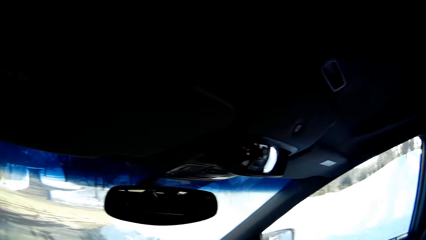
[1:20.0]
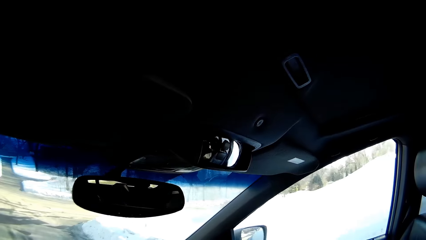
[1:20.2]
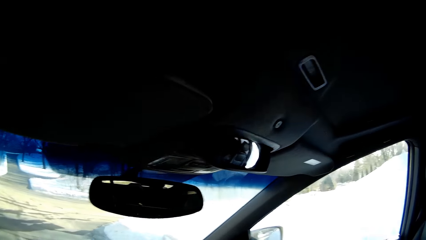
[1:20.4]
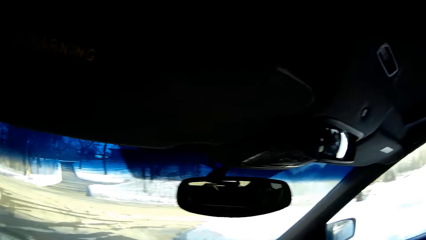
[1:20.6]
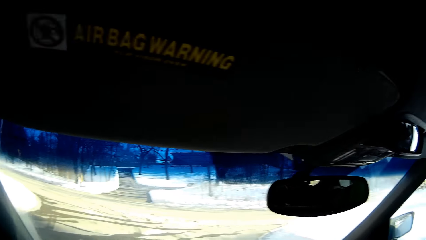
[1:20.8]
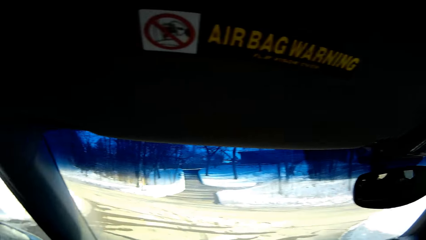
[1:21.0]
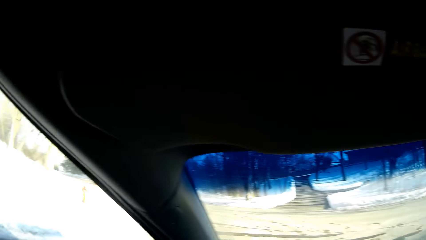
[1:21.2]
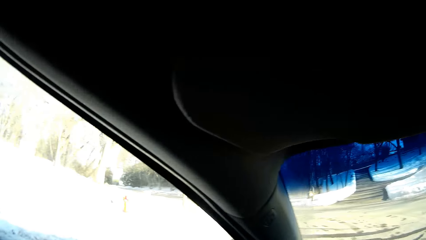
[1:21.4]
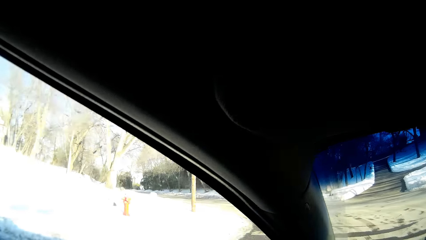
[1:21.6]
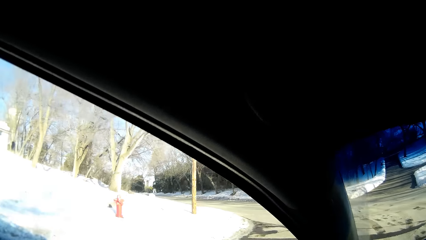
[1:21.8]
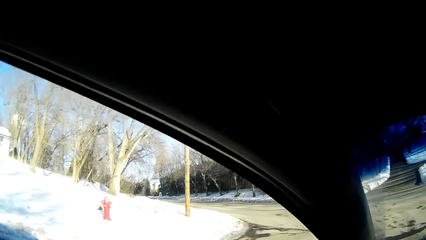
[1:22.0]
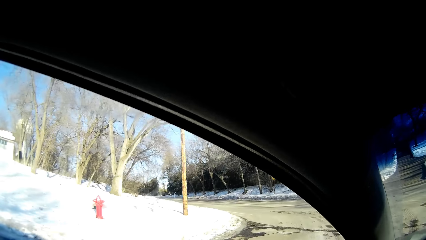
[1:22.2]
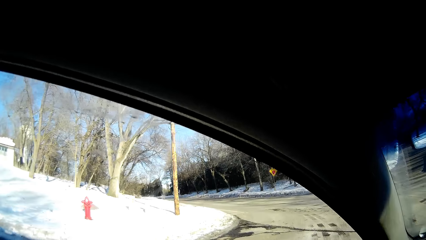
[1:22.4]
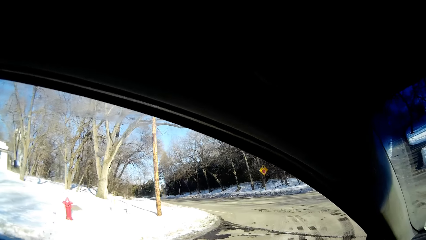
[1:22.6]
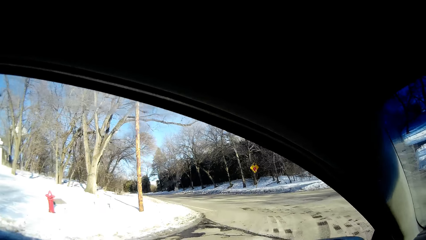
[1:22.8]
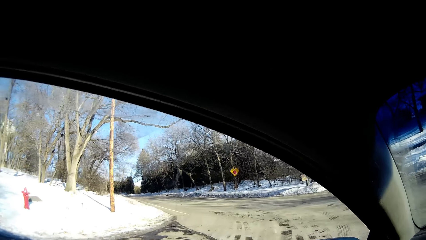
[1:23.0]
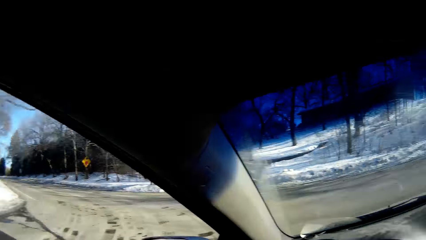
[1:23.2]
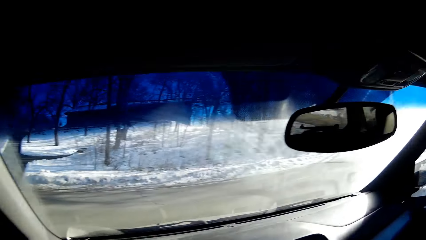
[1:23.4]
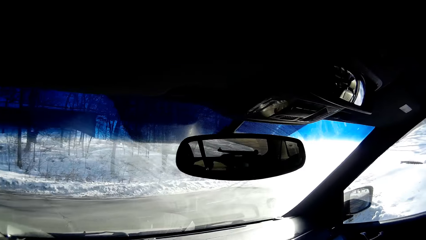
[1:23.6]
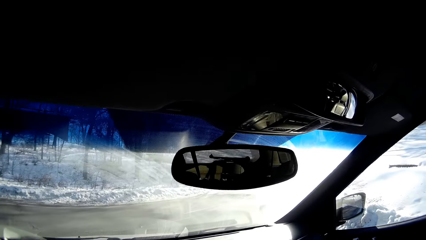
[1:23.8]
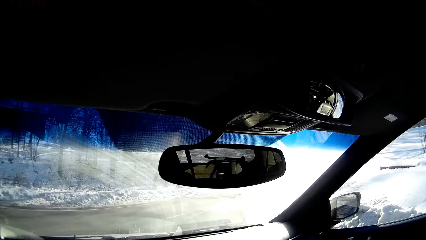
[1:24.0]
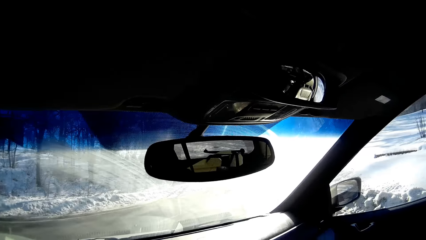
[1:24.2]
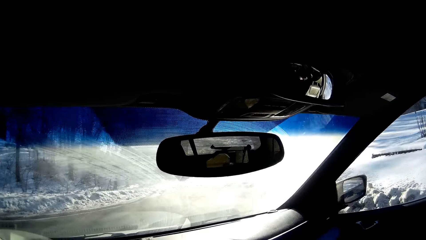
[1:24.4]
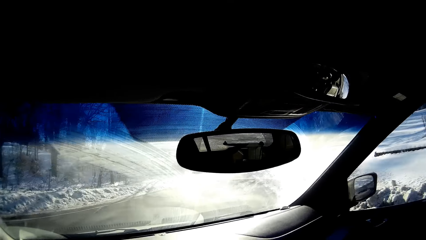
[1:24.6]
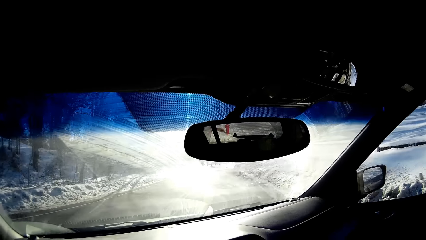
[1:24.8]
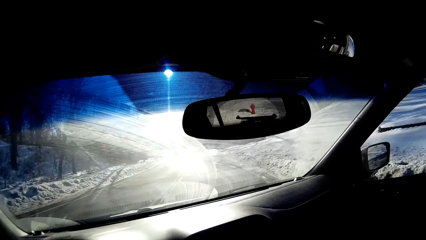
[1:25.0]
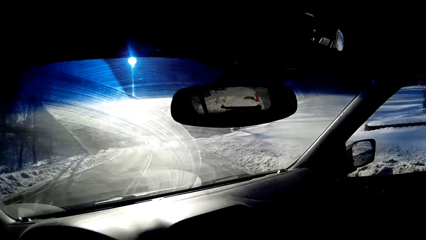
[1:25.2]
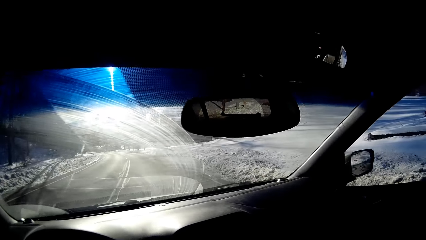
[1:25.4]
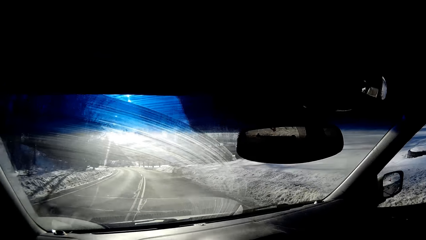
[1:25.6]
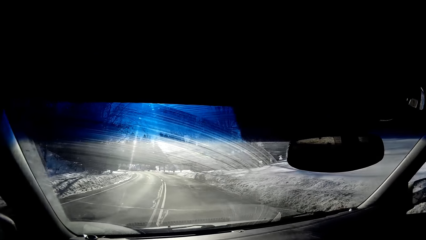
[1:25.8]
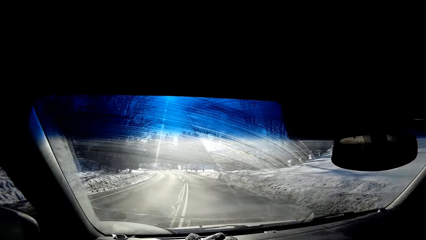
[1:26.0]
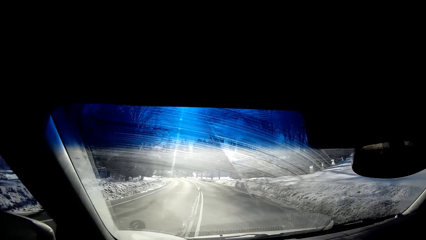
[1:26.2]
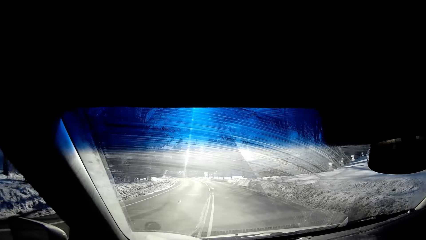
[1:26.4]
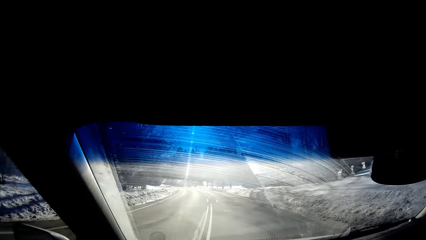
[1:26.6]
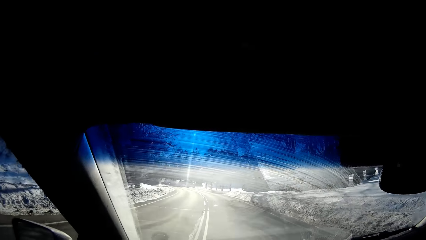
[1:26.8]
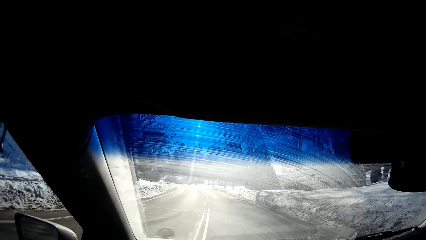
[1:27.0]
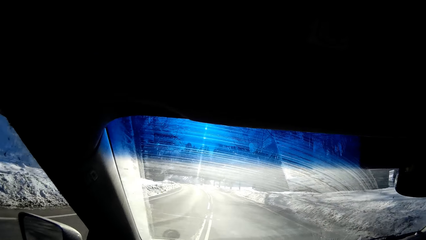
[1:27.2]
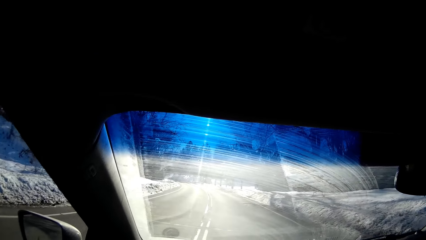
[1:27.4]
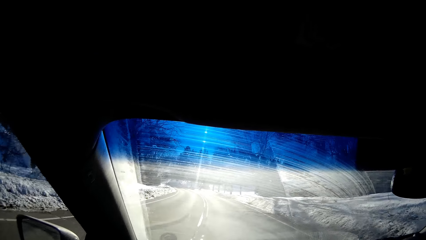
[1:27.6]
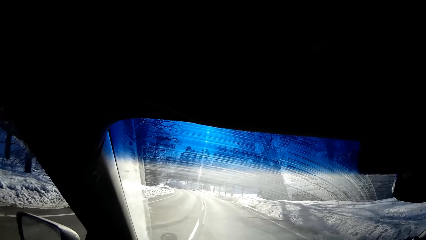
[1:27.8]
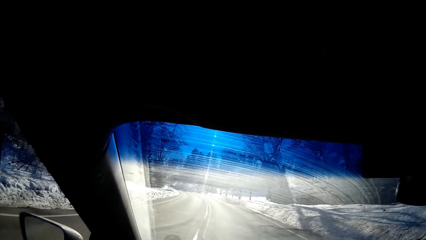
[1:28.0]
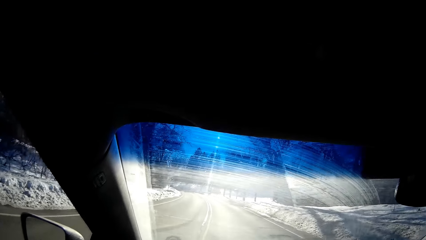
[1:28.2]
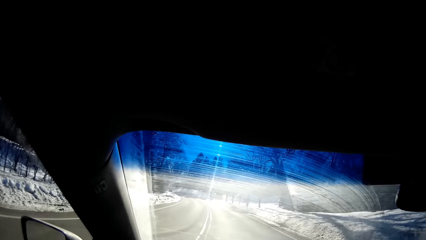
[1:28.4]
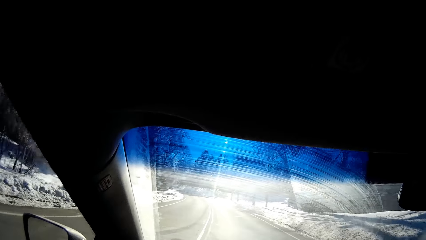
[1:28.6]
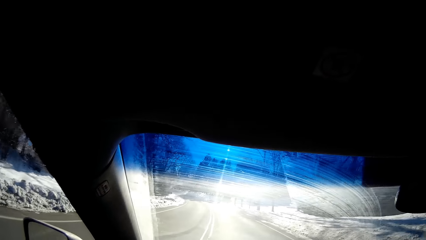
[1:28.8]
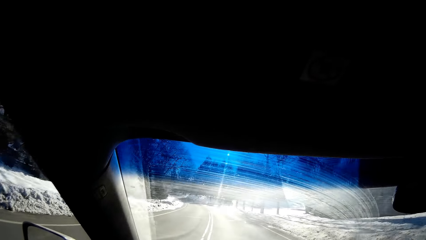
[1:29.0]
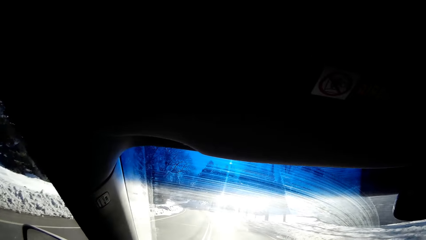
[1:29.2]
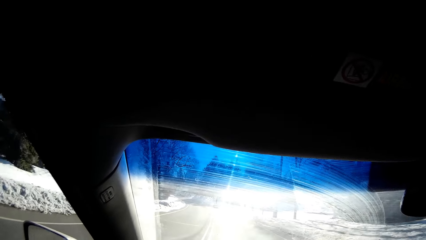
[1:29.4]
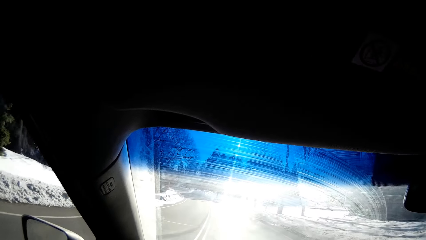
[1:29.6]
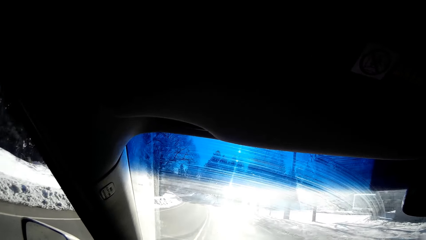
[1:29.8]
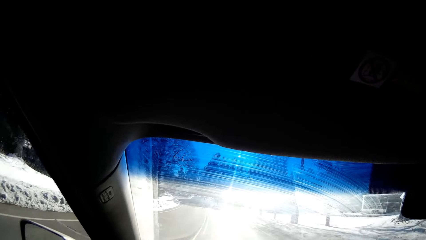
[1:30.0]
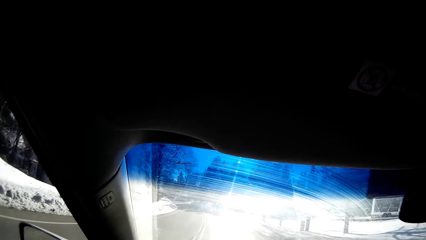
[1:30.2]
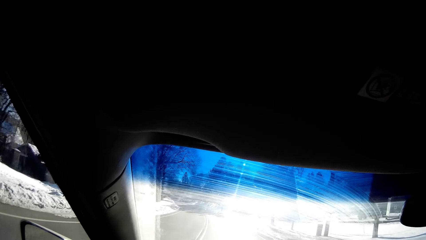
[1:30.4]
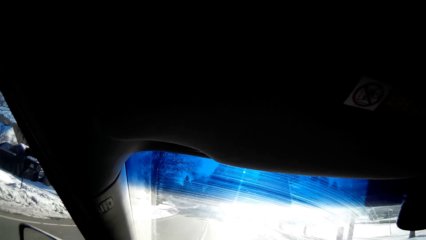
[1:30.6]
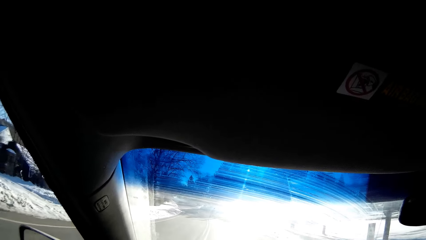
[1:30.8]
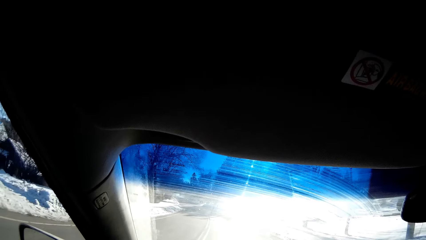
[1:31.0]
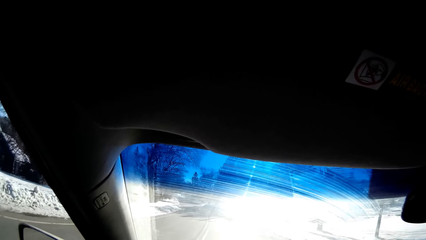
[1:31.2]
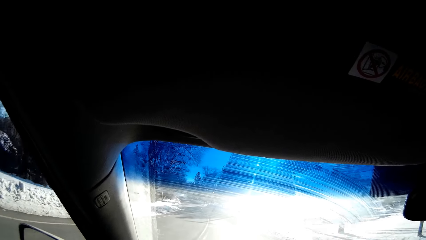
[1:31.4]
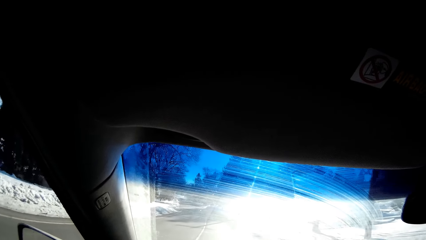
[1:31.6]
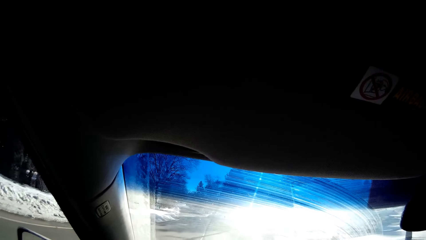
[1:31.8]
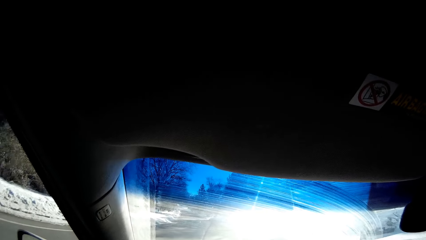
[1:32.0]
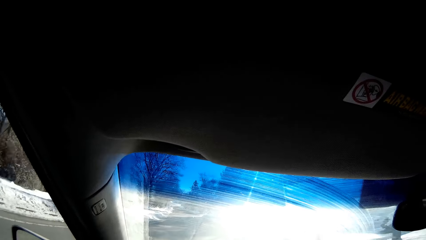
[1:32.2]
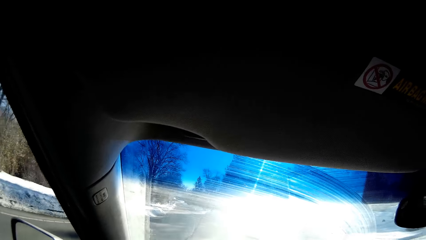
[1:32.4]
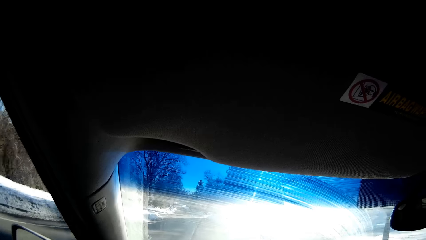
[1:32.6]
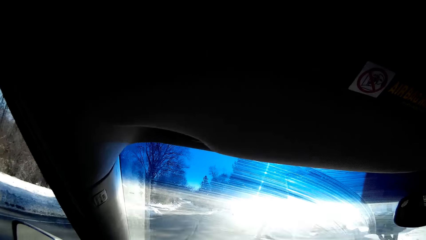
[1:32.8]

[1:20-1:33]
The camera wearer drives the car on the road. They look around. They drive the car on the road.

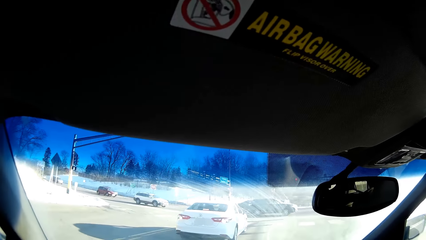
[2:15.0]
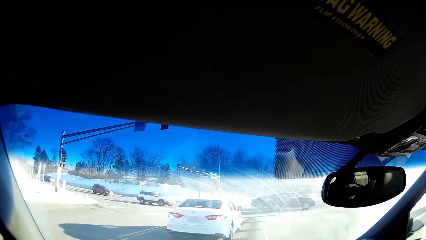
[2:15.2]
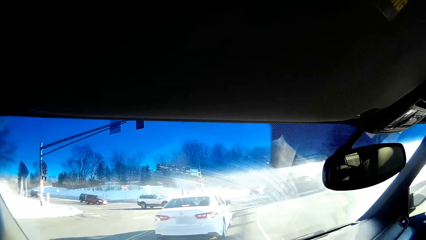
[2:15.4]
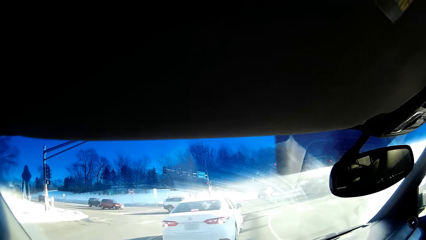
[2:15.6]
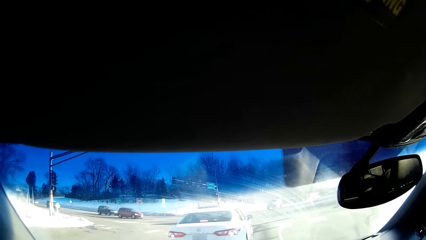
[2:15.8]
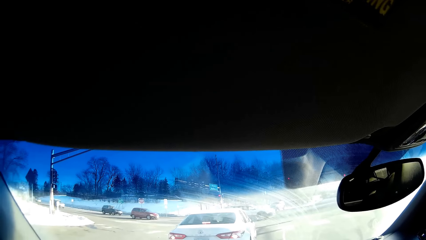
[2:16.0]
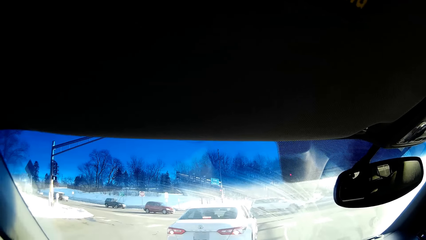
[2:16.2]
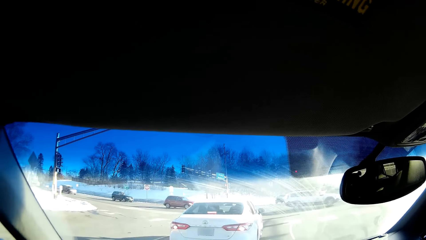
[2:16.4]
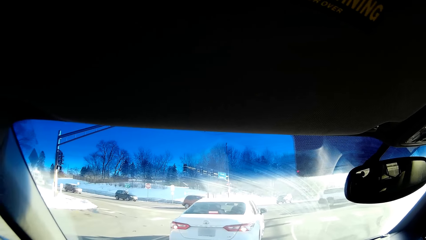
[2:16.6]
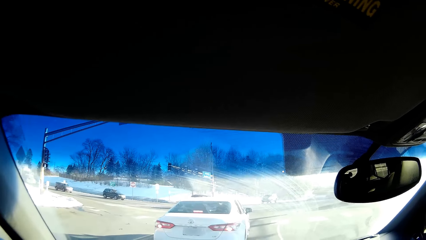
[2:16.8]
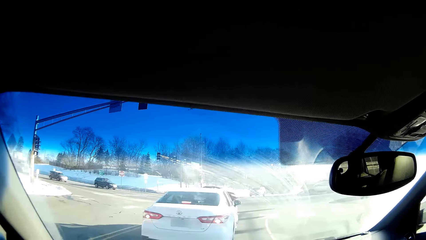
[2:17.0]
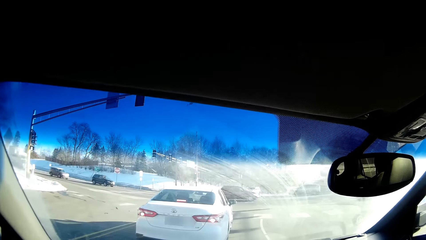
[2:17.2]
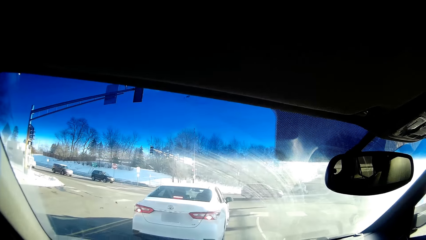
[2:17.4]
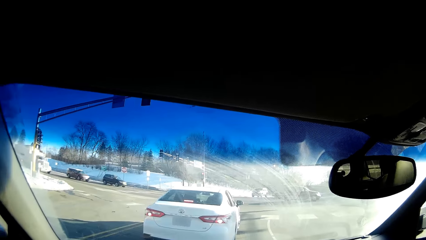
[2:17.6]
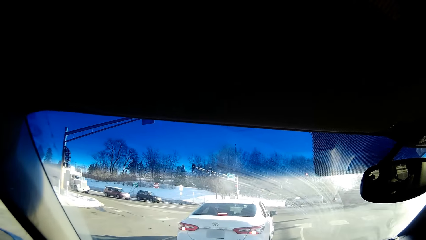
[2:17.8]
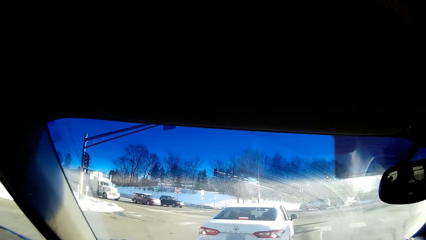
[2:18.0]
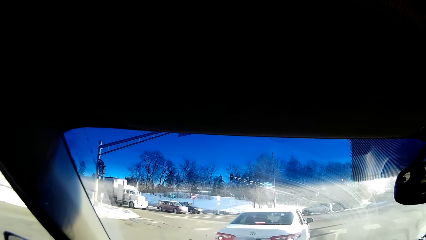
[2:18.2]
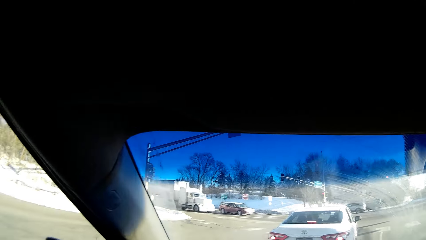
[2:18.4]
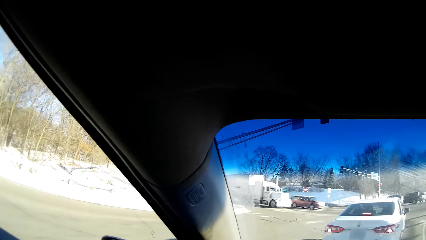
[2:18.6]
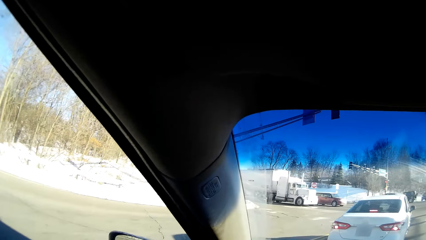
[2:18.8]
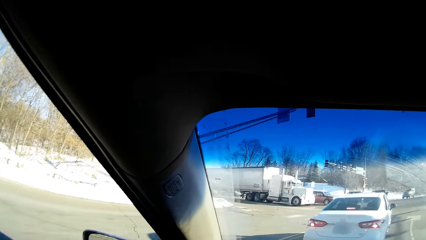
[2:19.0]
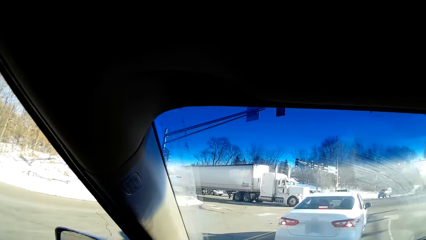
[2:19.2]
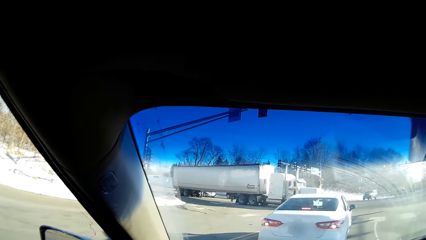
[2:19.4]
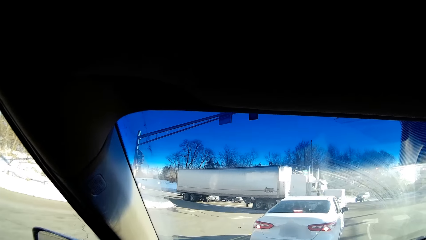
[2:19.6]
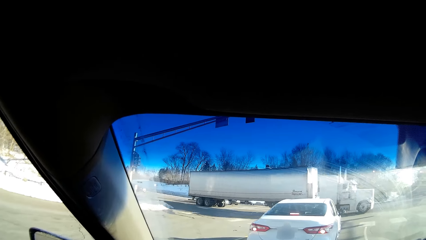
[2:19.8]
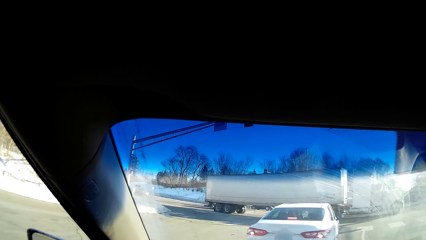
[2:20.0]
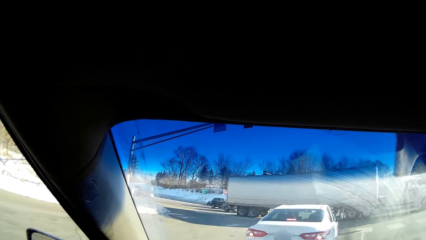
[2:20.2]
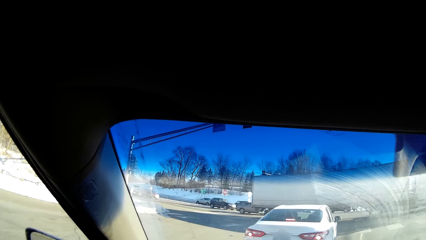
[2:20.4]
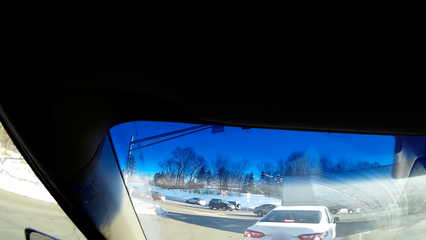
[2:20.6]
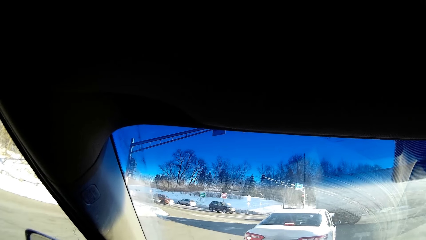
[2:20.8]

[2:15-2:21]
The camera wearer looks around.
